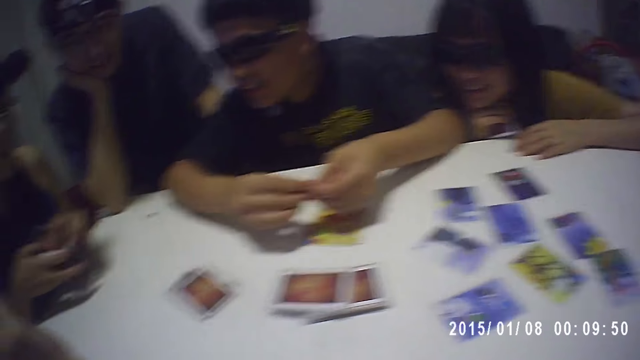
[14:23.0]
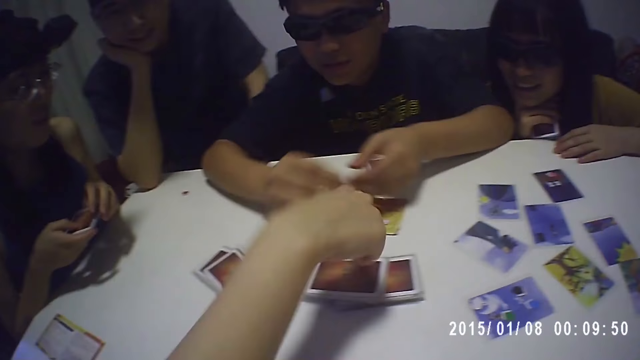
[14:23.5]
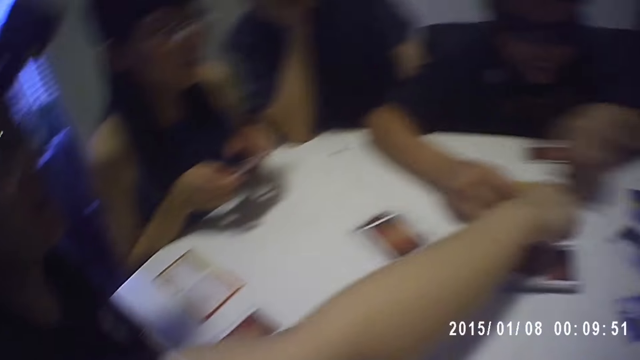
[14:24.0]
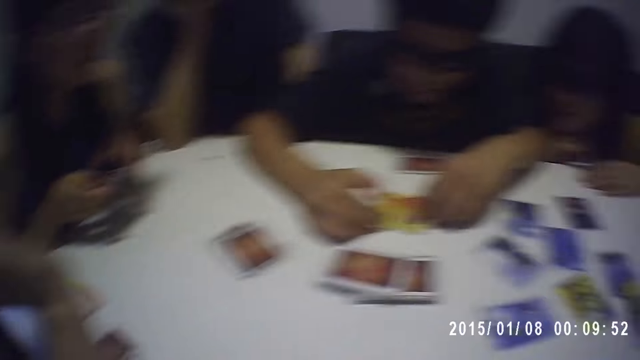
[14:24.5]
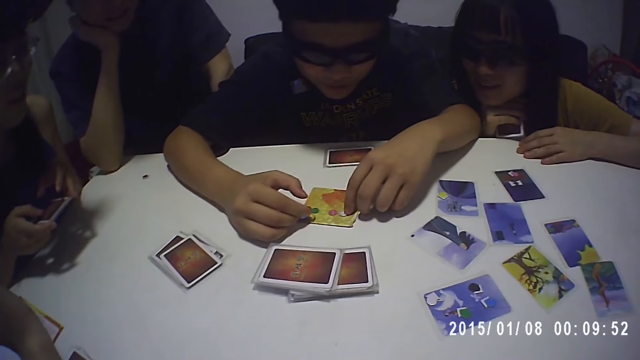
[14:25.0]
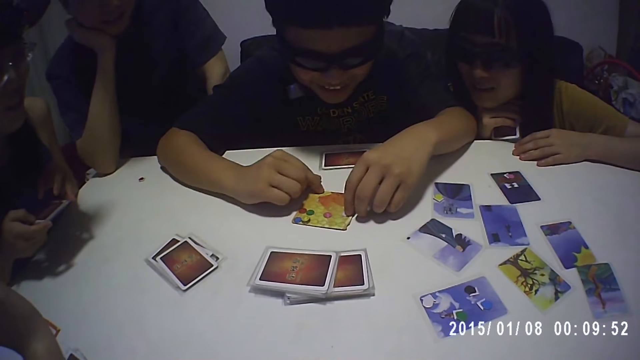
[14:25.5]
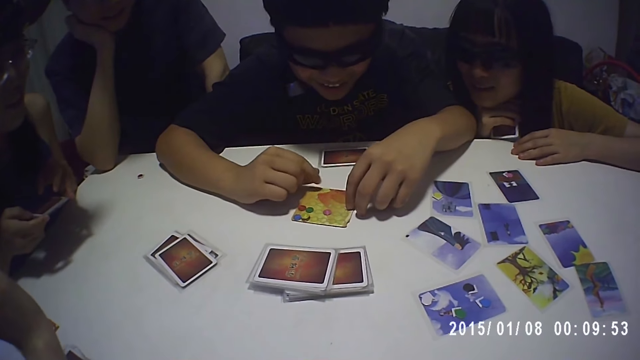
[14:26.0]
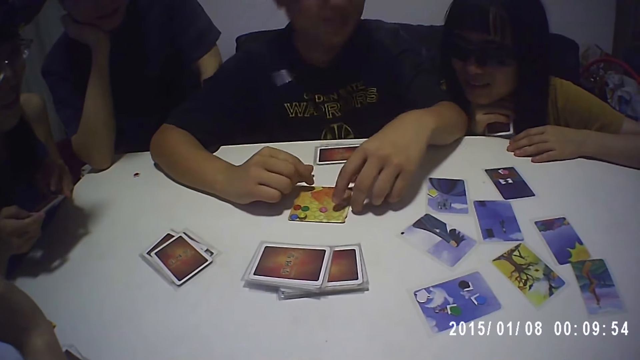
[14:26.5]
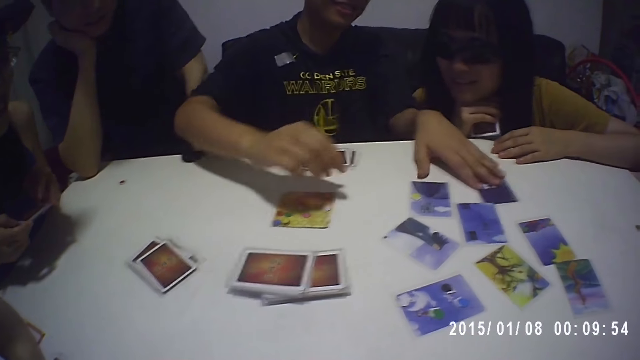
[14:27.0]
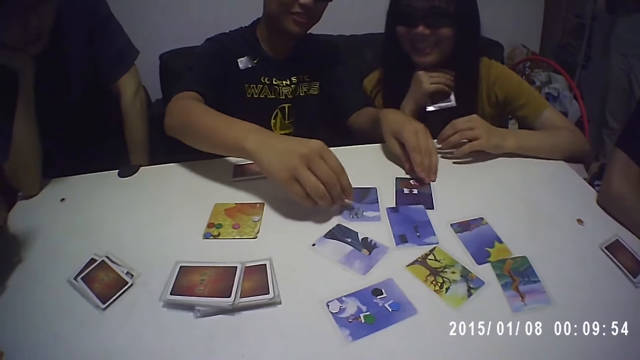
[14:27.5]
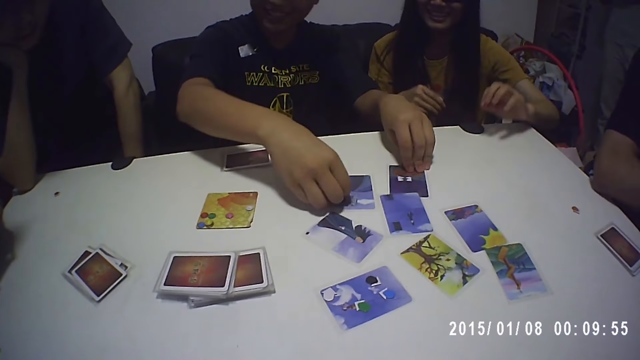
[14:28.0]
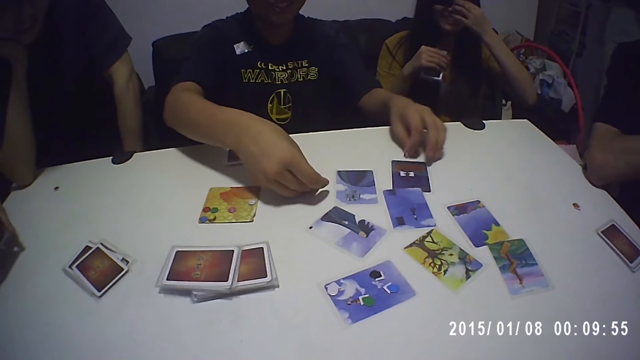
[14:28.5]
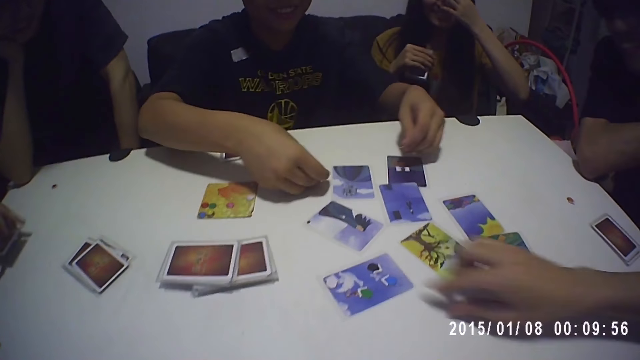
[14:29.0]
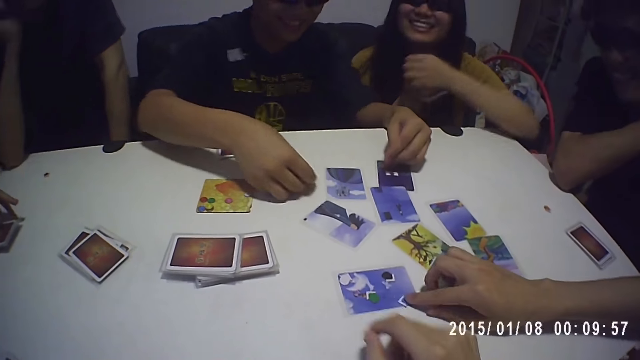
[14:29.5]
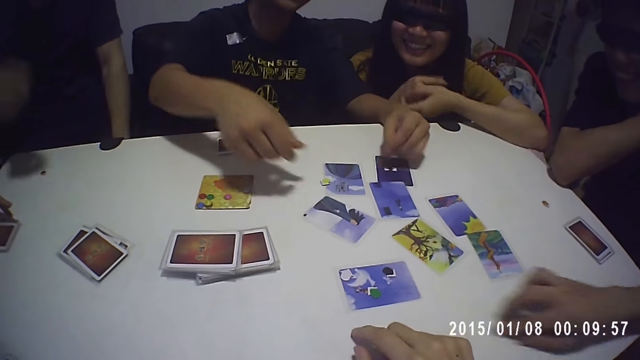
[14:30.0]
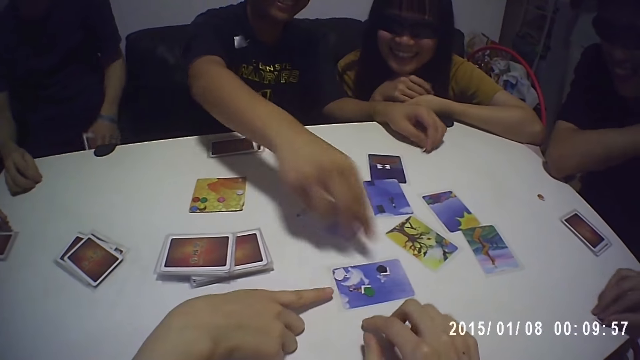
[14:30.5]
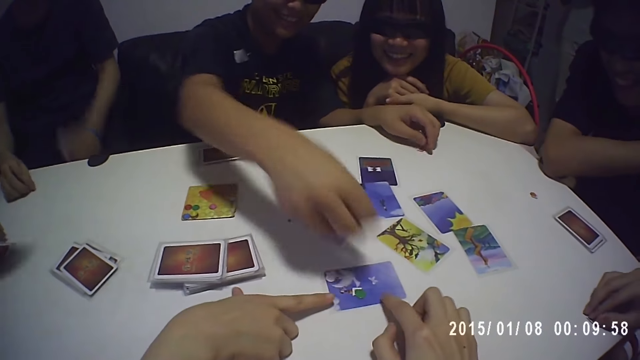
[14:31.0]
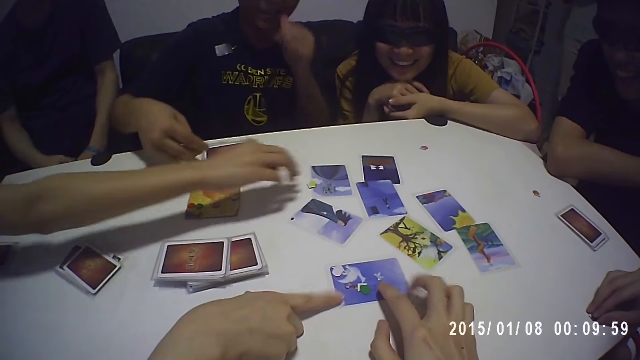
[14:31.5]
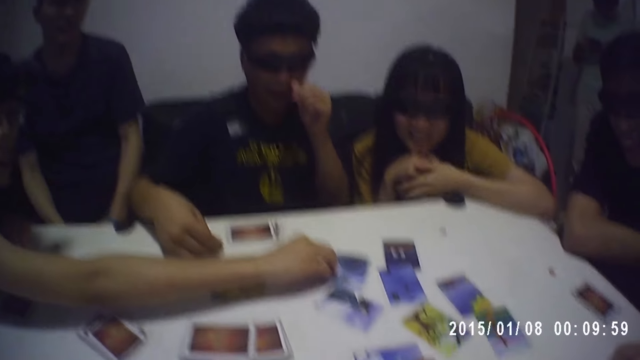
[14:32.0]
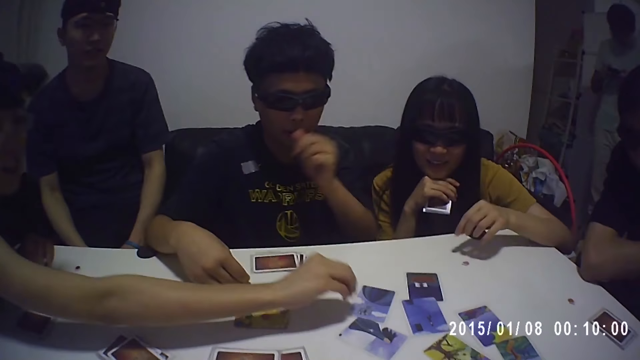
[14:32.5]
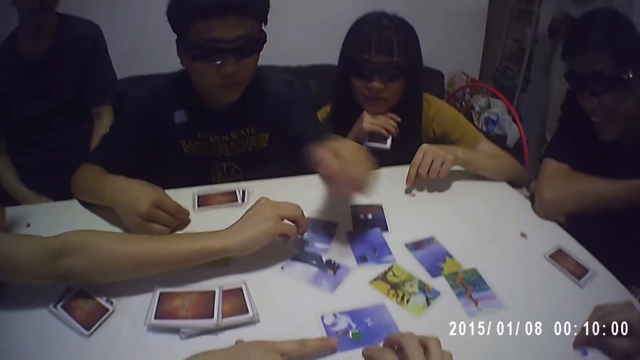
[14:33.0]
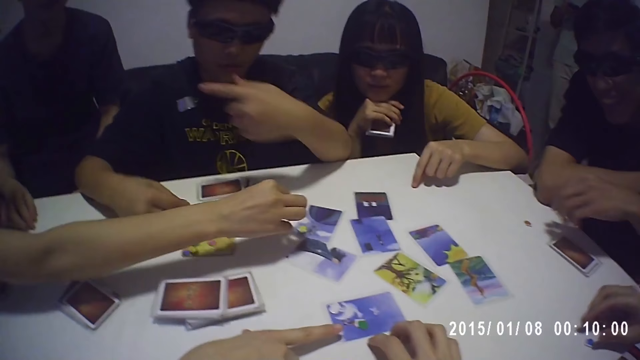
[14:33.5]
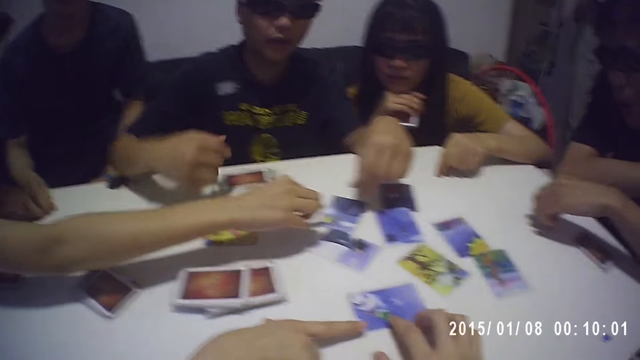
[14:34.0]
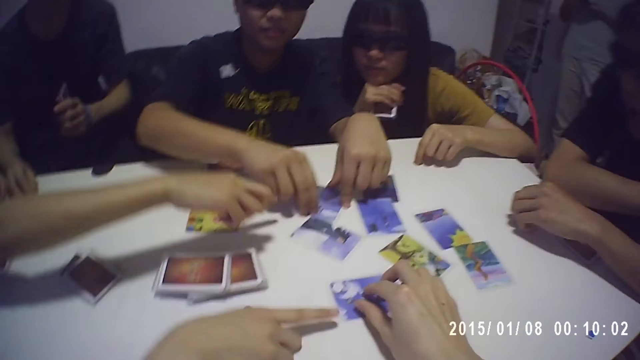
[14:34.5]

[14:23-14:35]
The man holds the token with both hands. Another man touches the card on the table with his right hand. The camera wearer touches the card on the table. The first man moves the token on the card with his left hand, places his right hand on the card, and moves the card on the table with his left hand. The first man picks a token from the card with his right hand and picks a token from the card with his left hand. A woman adjusts the glasses on her face with her left hand. Another man moves the token on the card with his right hand. The first man places the token on the card with his right hand. The second man points at the card on the table with his right hand. The first man picks the token from the card with his right hand. The camera wearer places his right hand on the card. He touches the card on the table and talks. Another woman picks the token from the card with her right hand and places the token on the card with her right hand. The first woman places her left hand on the token. Another man holds the token on the table with his right hand. Another man moves the token on the table with his left hand. The first man picks the token from the card with his right hand. The camera wearer picks the token from the card with his right hand.

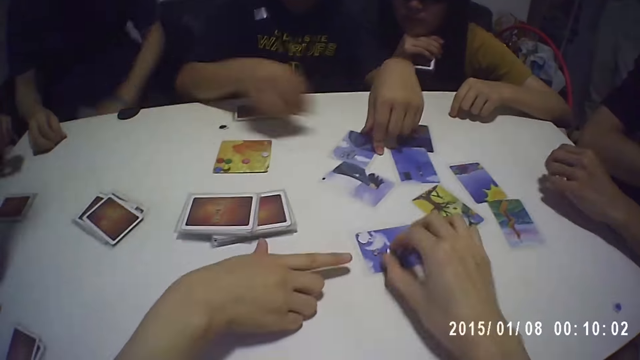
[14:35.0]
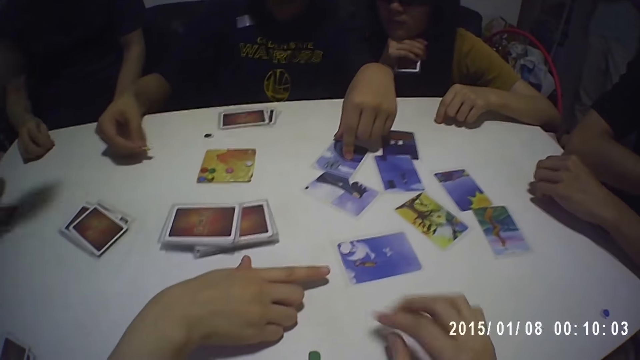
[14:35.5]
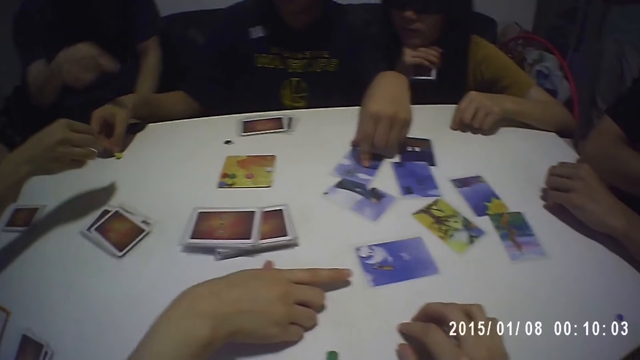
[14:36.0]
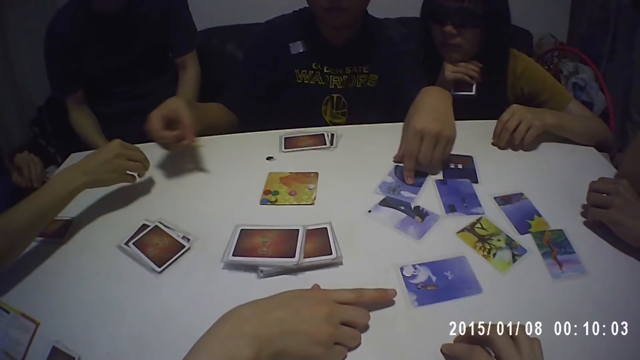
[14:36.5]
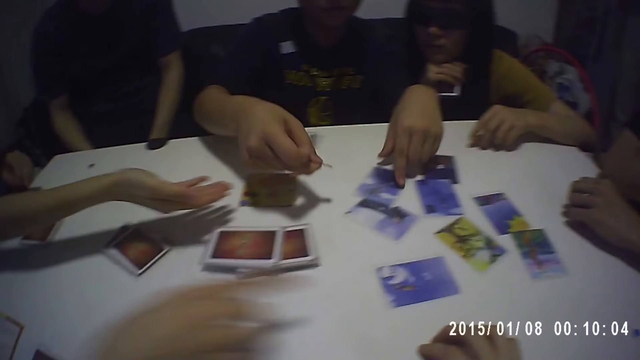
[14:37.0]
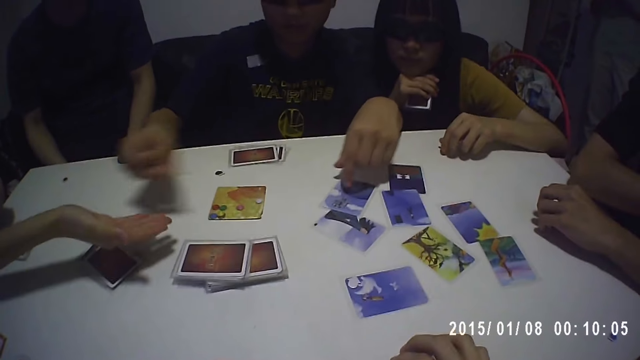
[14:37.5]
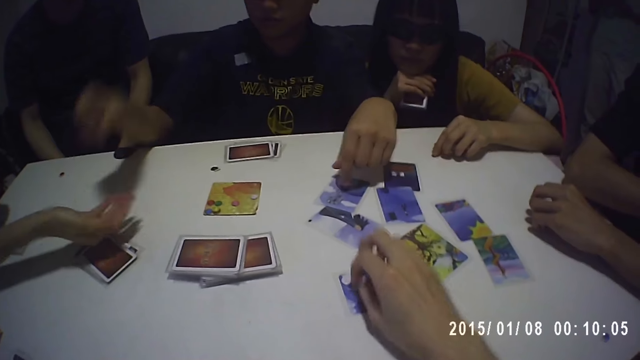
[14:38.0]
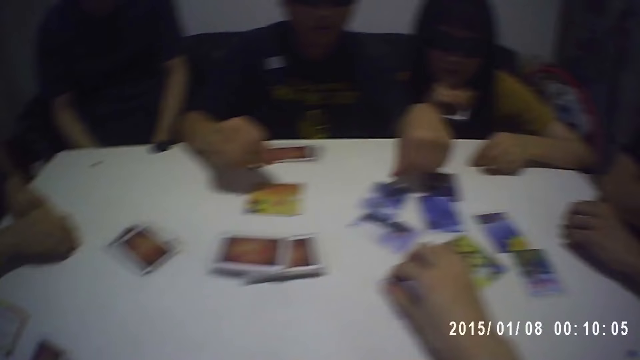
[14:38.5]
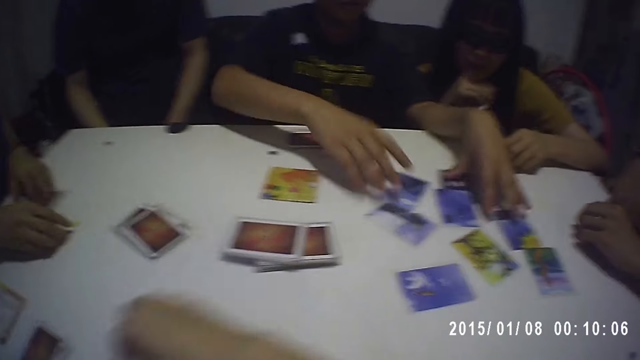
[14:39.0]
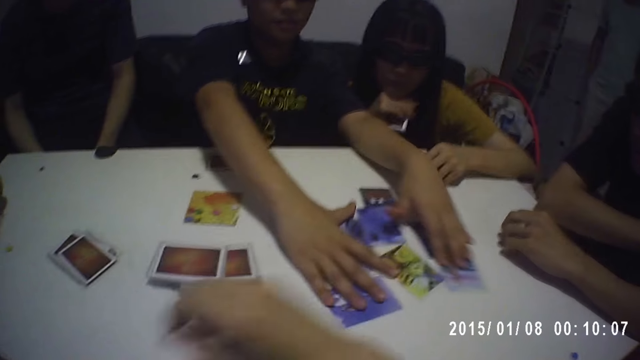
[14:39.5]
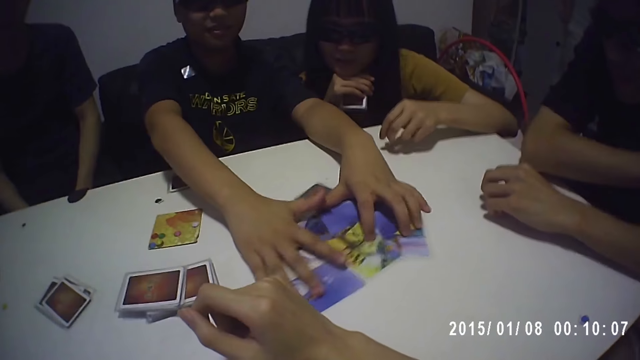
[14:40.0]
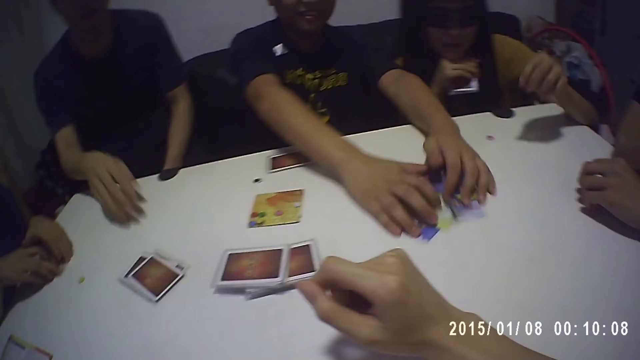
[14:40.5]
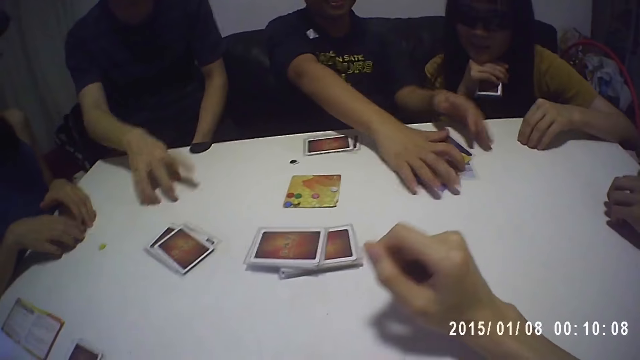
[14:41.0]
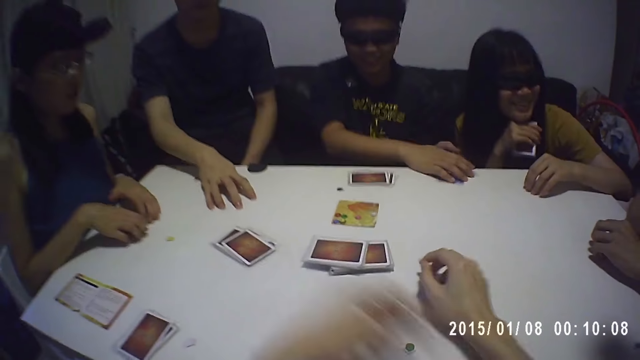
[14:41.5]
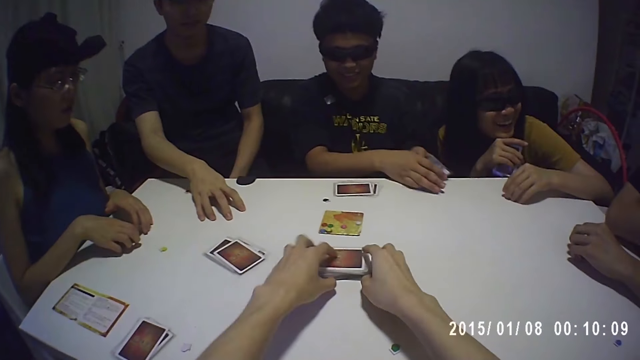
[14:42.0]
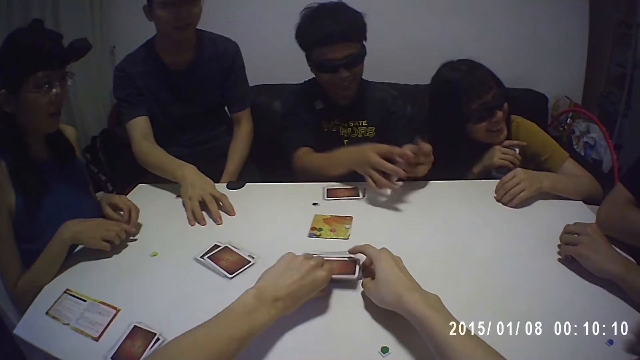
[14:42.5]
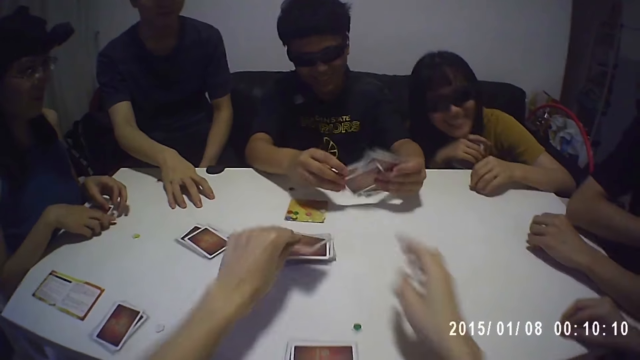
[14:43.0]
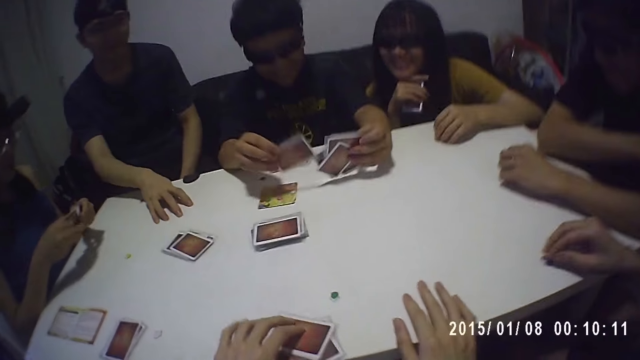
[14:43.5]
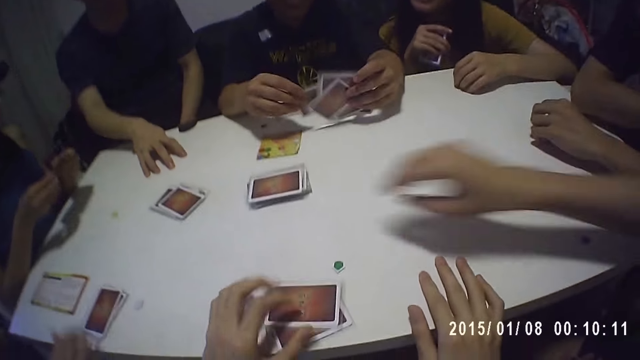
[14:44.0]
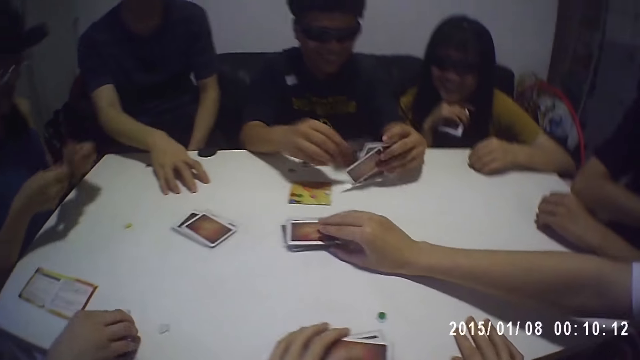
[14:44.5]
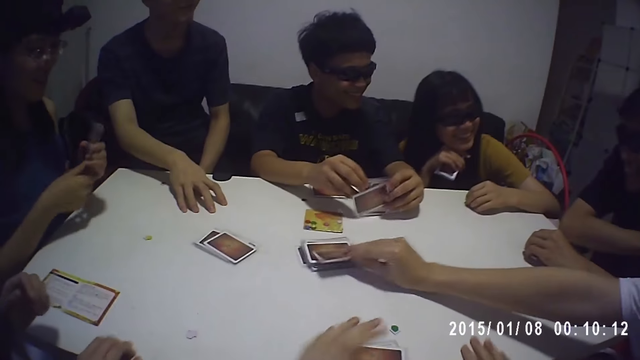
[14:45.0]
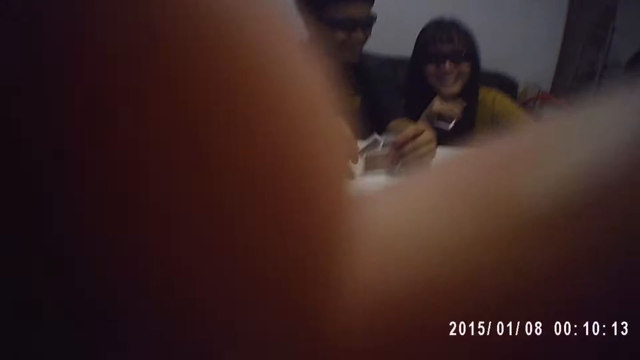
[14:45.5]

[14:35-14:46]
The camera wearer places the token on the table with his right hand. The man passes the token to the woman with his right hand. The camera wearer picks a token from the card with his right hand. The woman places the token on the table with her right hand and places her left hand on the card. The camera wearer places the token on the table with his right hand. The man moves the cards on the table with both hands. Another man places his right hand on the table. The camera wearer moves some cards on the table with both hands. He picks a card from the table with his left hand. He places his right hand on the table. The first man arranges the cards on the table with both hands. The woman picks the card from the table with her right hand. The camera wearer places the card on the table with his left hand. The woman holds the cards with both hands. Another man picks the cards from the table with his right hand. Another man picks the card from the table with his right hand. The camera wearer adjusts a camera on his head with his left hand.
